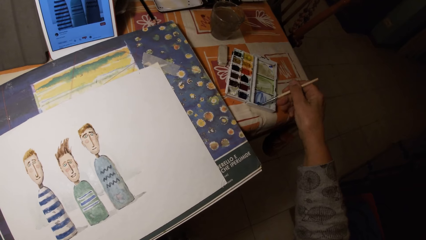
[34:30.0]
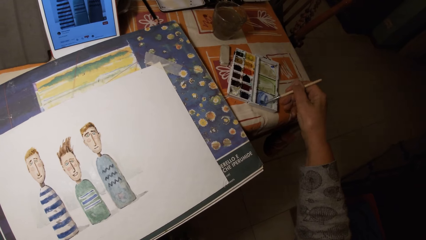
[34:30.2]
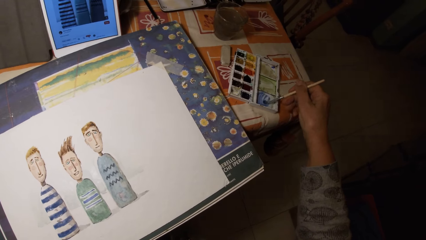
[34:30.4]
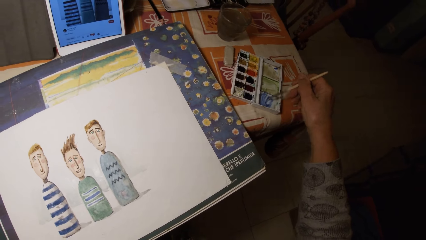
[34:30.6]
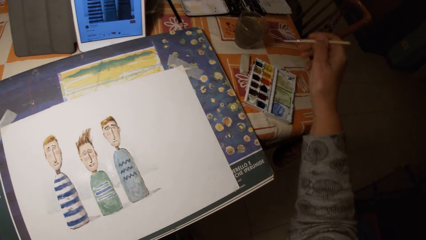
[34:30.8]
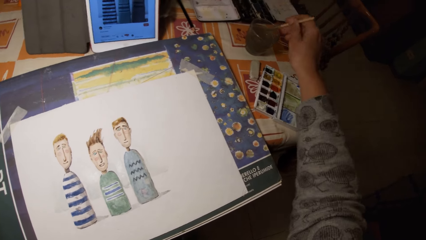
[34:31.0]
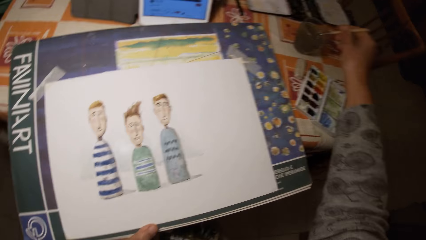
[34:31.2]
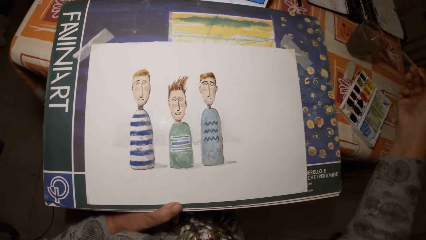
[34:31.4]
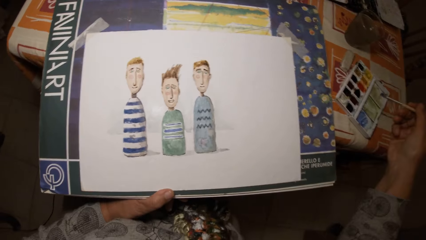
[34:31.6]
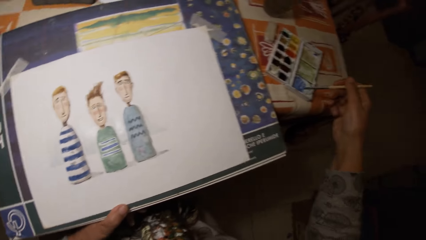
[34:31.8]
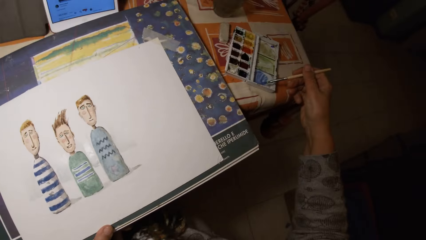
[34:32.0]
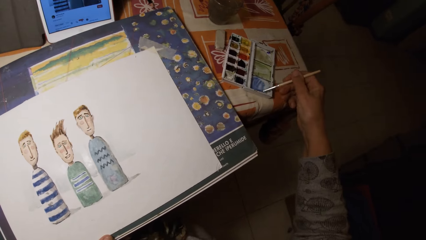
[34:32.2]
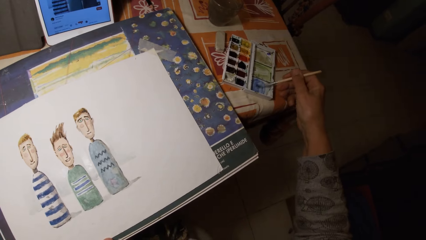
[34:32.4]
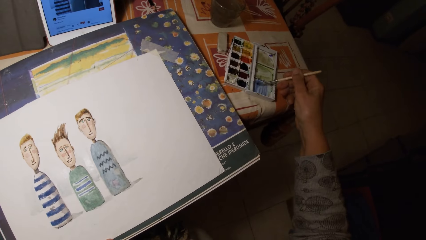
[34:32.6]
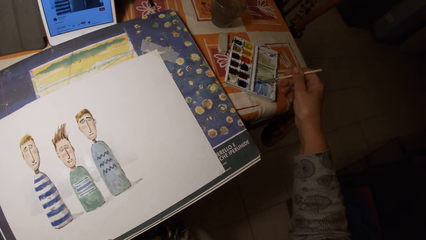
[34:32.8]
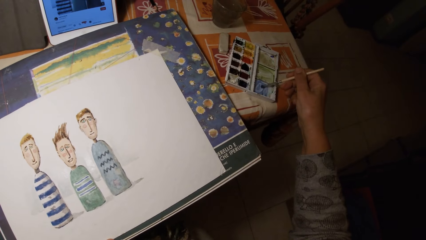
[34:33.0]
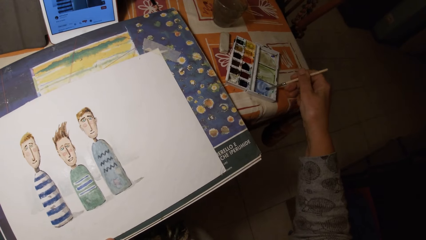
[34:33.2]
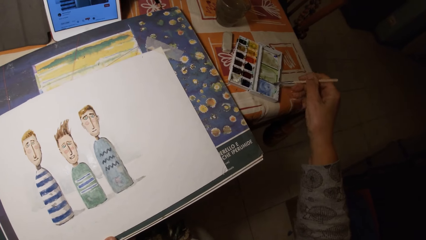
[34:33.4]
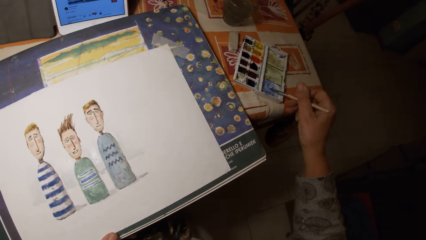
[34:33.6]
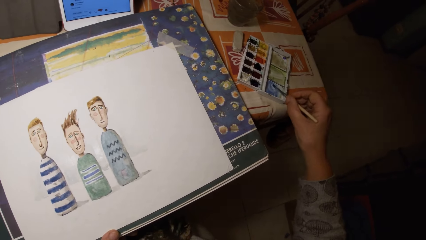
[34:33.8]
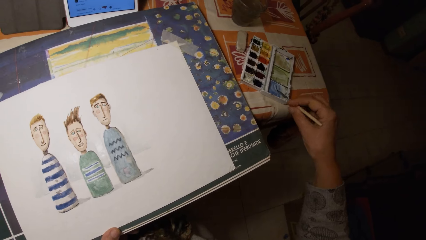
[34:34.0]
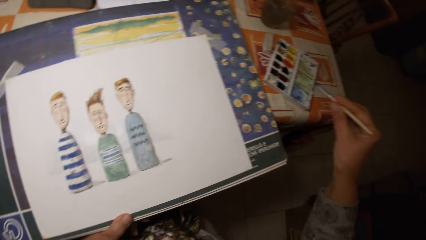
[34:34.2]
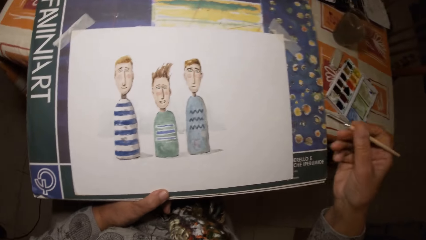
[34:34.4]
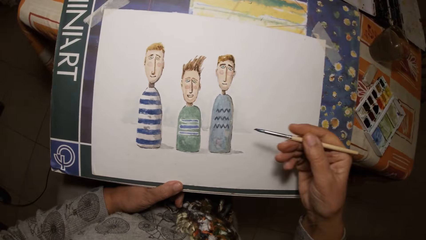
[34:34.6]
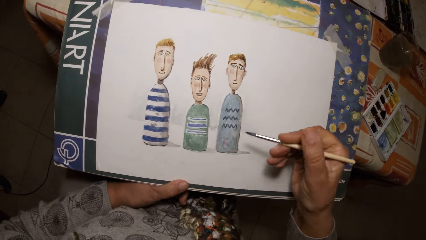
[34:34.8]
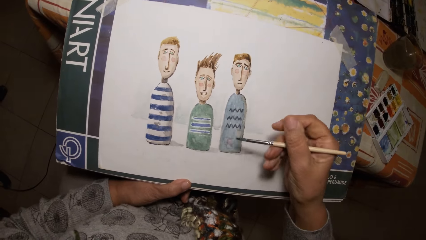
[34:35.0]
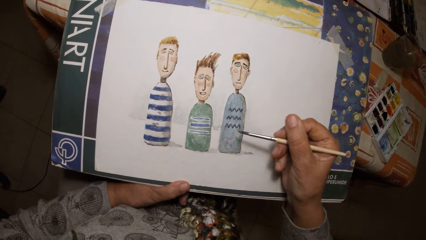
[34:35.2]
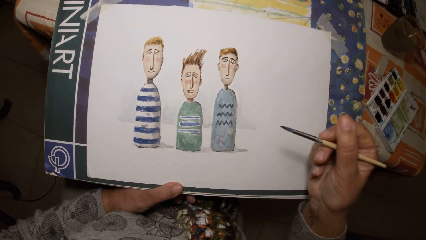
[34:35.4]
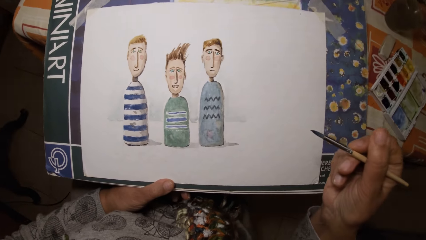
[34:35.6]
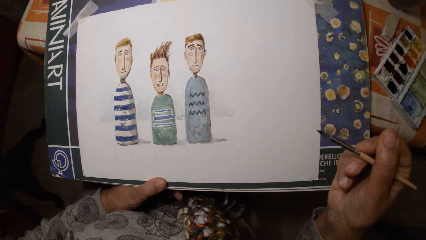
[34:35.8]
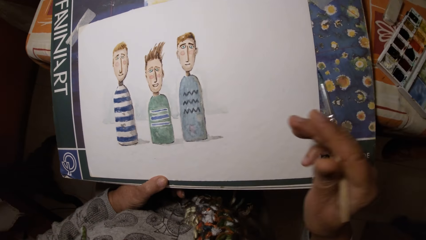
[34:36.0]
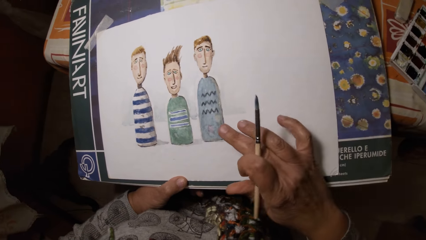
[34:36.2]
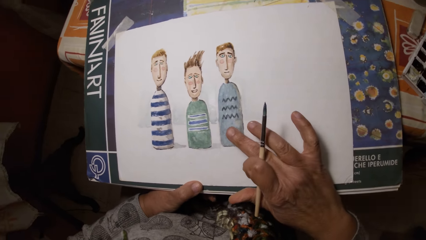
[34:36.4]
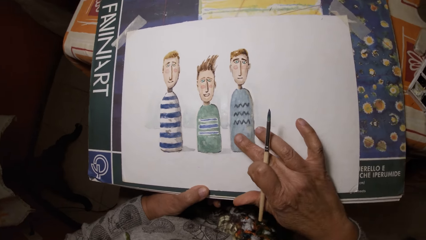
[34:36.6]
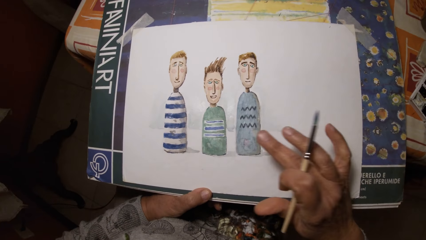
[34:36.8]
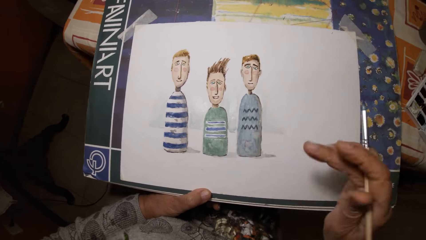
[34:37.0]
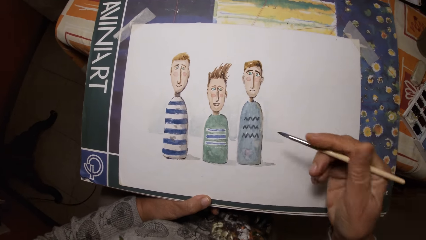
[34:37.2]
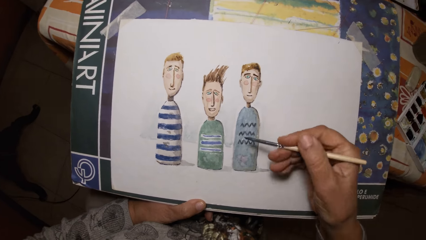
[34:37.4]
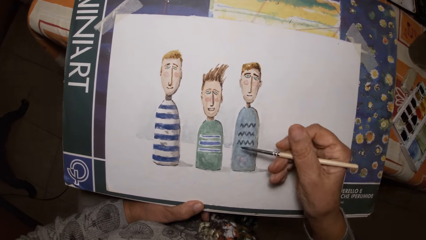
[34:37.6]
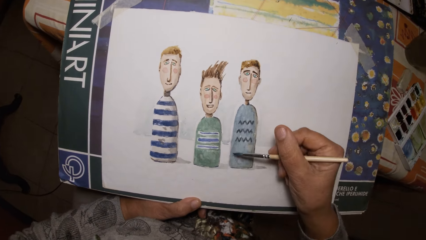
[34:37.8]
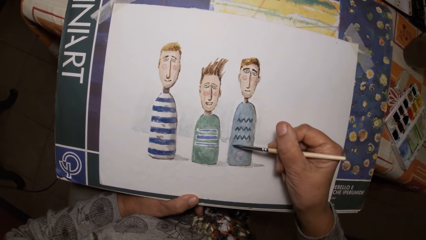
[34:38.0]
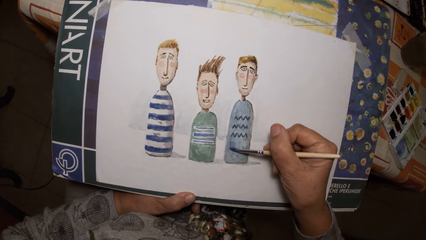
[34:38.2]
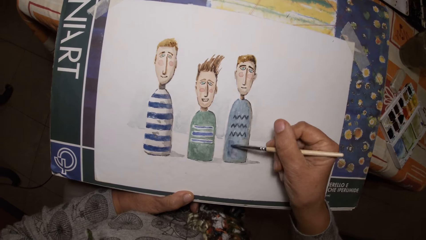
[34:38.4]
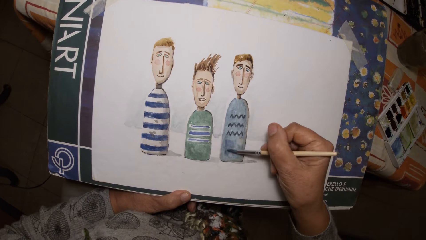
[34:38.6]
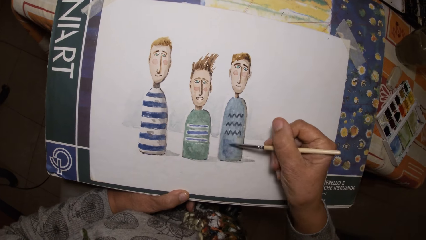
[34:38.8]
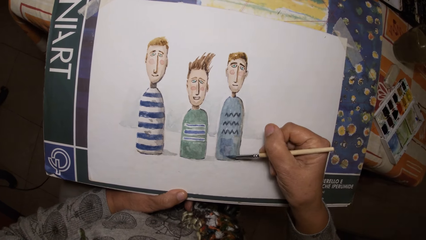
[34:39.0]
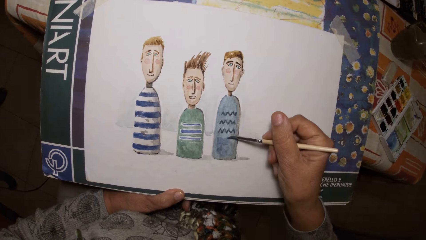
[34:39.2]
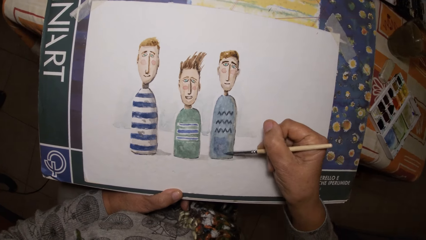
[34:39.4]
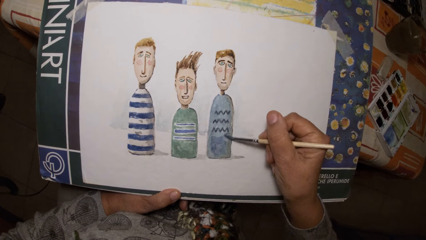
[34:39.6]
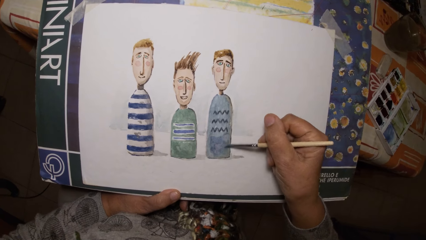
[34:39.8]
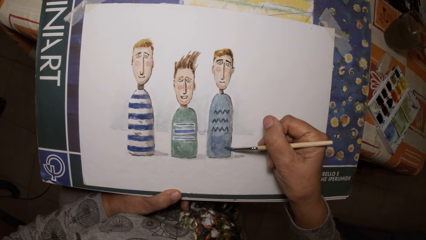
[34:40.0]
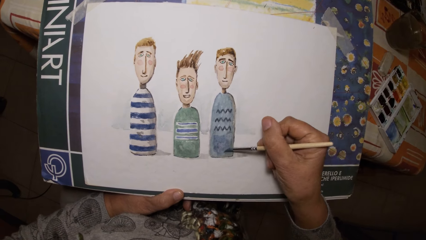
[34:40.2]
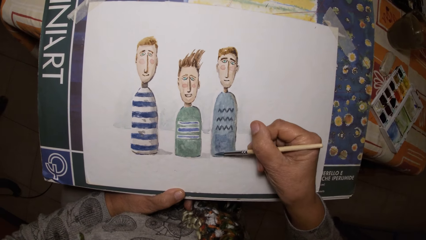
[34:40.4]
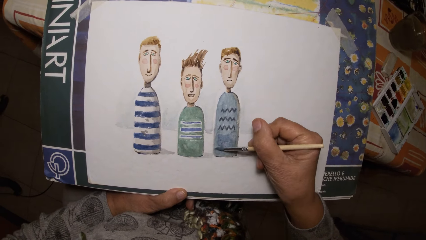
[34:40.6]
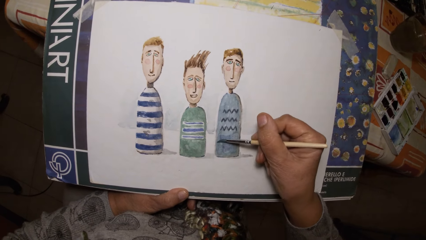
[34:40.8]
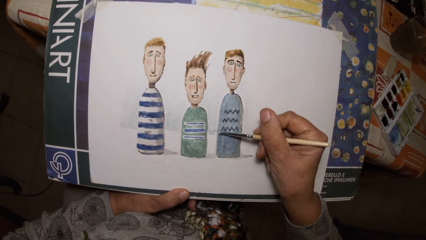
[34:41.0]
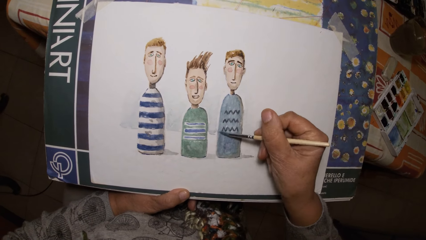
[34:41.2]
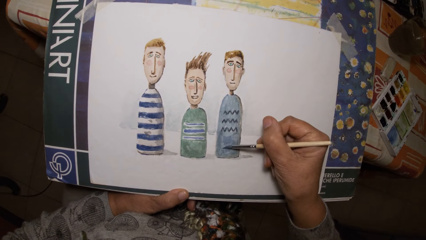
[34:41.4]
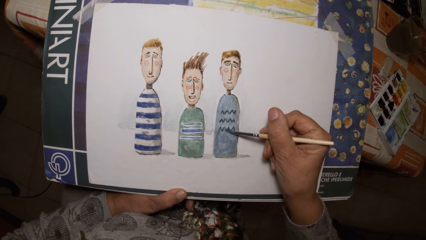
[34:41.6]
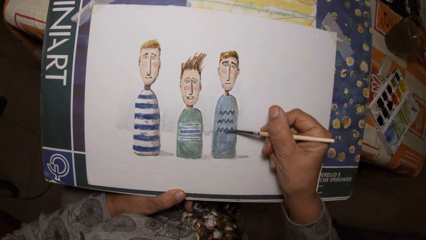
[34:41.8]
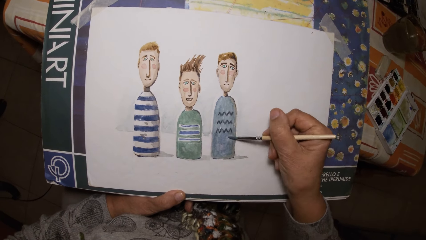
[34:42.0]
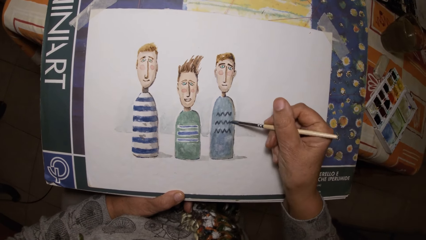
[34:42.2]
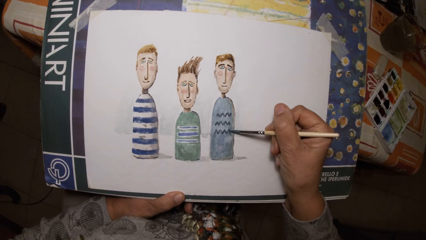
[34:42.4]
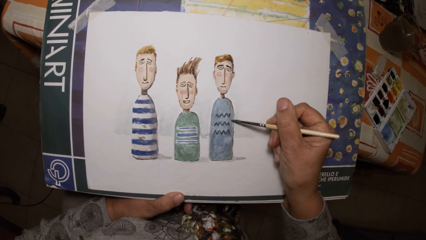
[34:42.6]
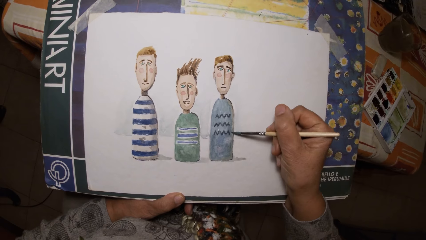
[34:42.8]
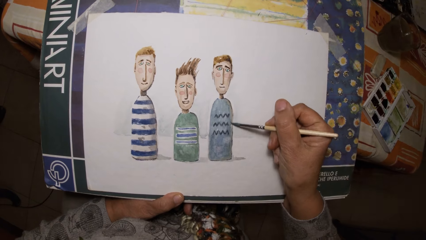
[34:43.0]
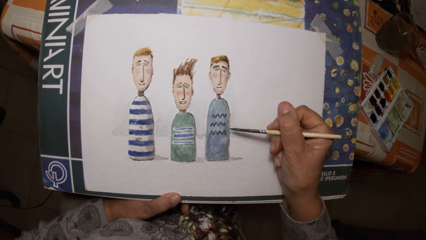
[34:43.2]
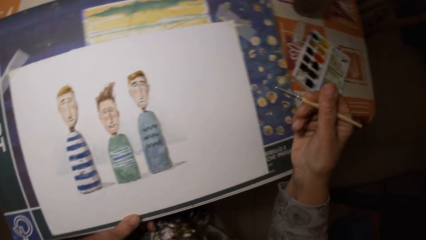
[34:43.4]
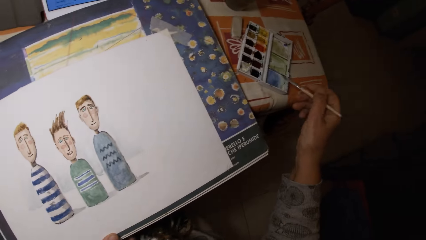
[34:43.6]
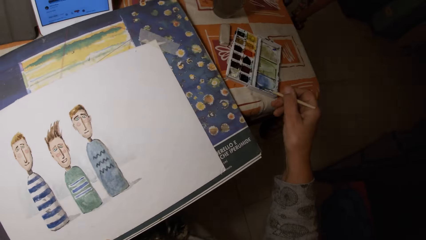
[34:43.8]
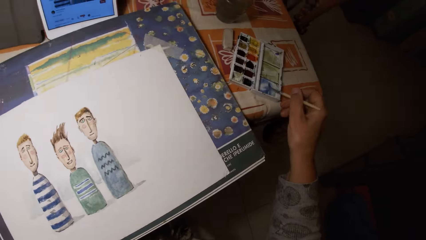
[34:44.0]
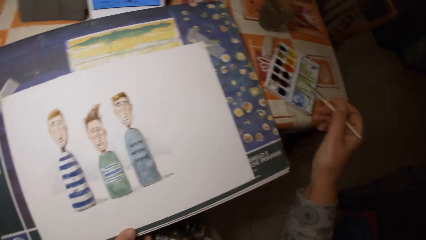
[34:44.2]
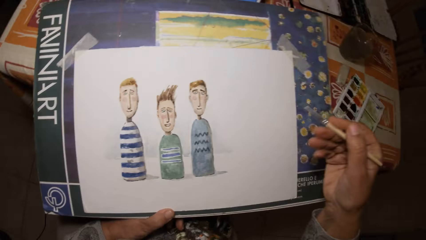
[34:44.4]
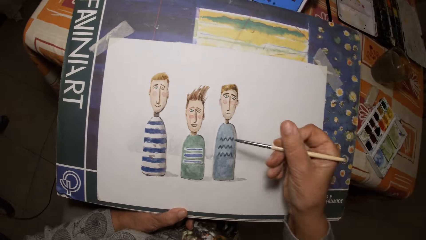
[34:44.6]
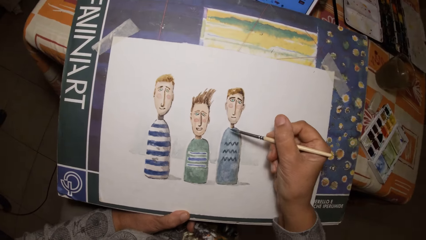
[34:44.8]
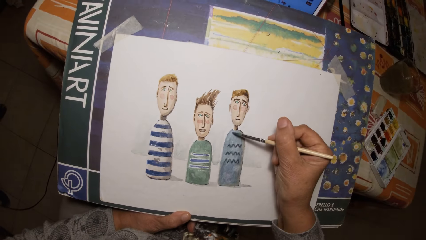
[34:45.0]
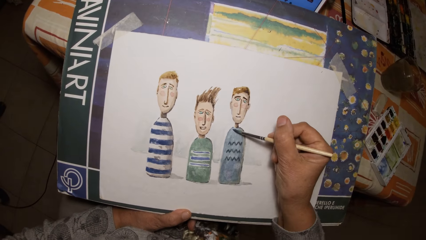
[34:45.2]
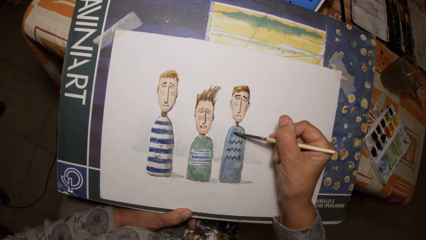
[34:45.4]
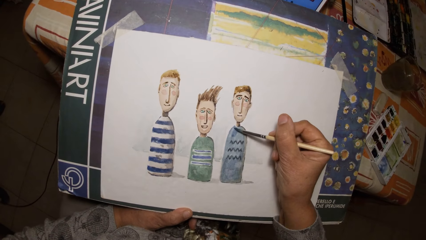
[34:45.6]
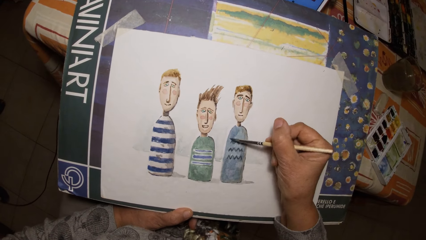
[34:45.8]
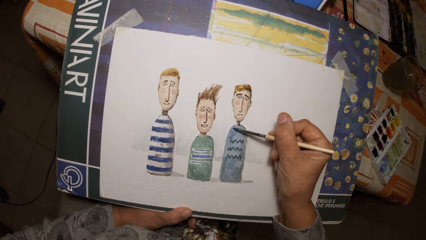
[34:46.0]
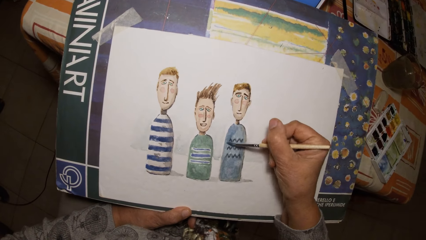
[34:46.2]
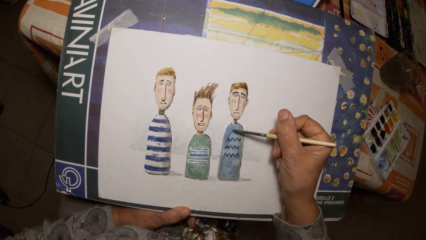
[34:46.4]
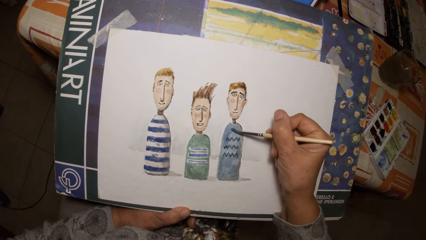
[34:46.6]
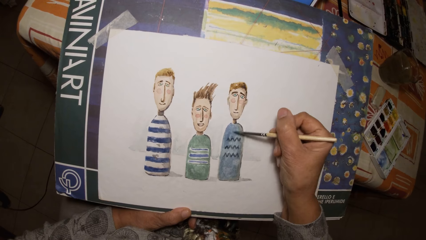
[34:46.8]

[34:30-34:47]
The camera wearer dips the paint brush or pen brush in his right hand in the cup of water on the table. He dips the pen brush in the ink container. He paints the cover of the paint palette with the paint brush in his right hand. He touches the paper with a finger of his right hand. He draws on the paper with the paint brush in his right hand. He dips the paint brush in his right hand in the paint palette on the table. He draws on the paper with the paint brush in his right hand.
